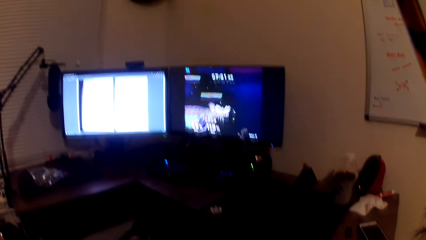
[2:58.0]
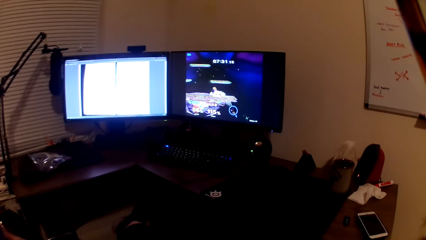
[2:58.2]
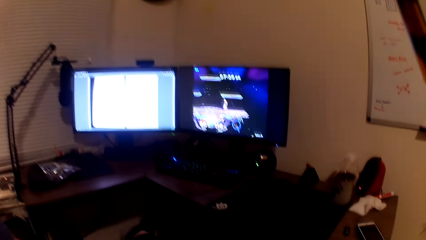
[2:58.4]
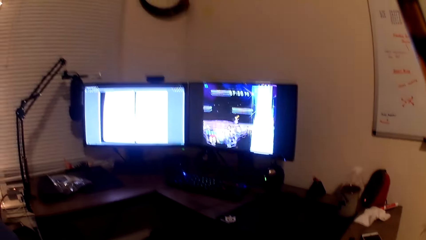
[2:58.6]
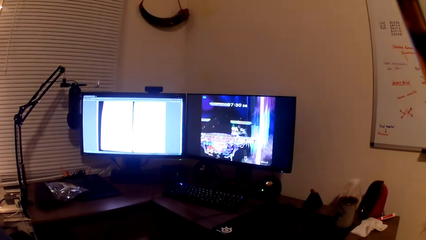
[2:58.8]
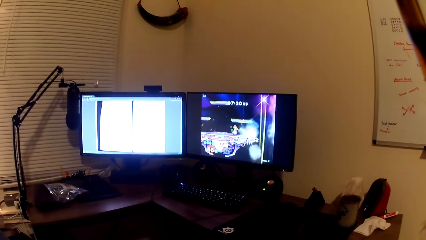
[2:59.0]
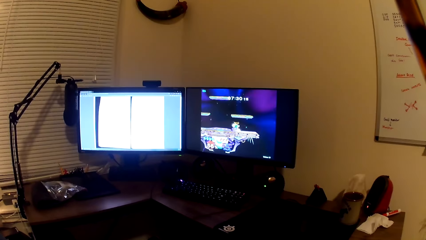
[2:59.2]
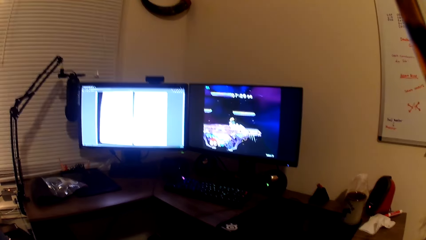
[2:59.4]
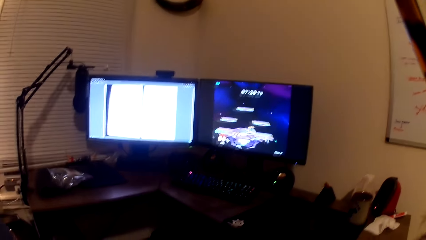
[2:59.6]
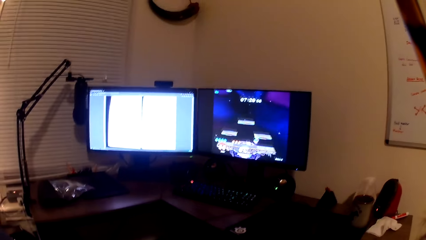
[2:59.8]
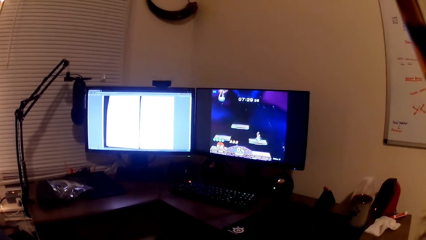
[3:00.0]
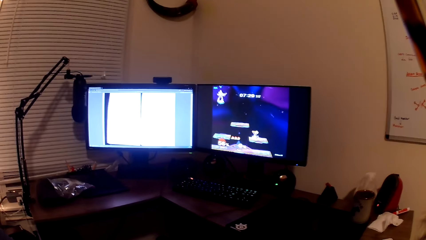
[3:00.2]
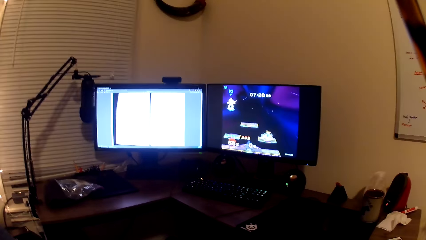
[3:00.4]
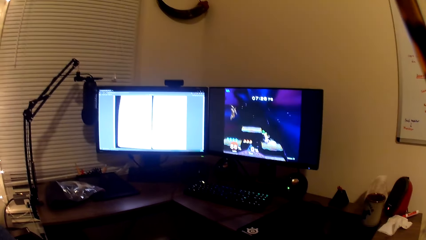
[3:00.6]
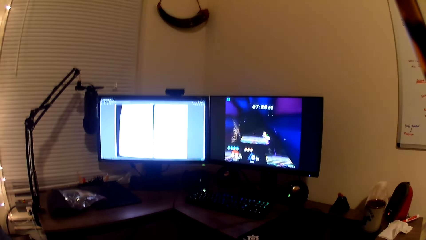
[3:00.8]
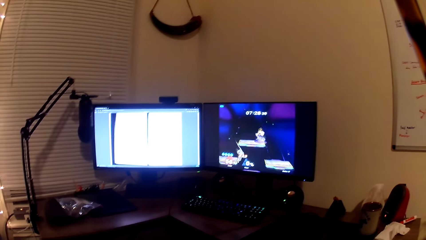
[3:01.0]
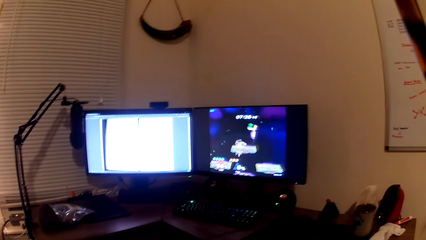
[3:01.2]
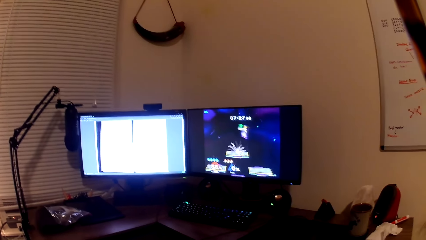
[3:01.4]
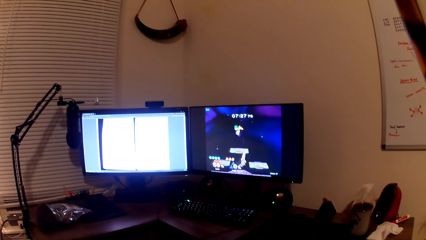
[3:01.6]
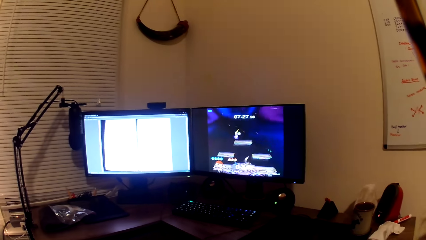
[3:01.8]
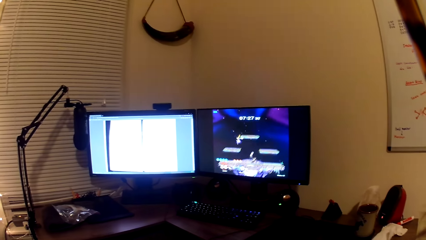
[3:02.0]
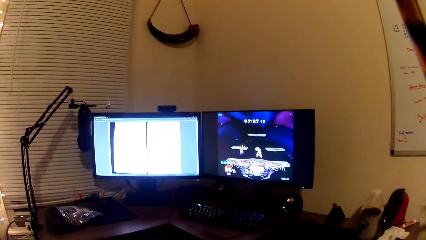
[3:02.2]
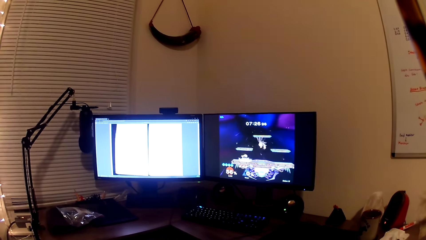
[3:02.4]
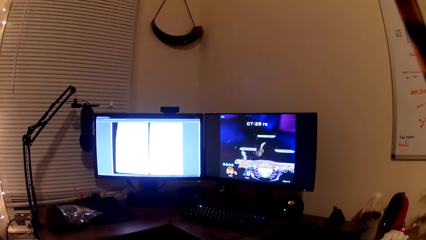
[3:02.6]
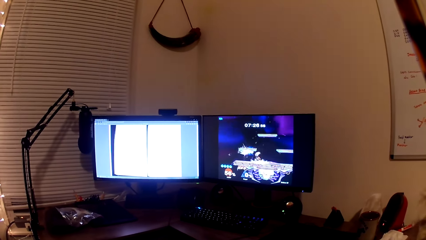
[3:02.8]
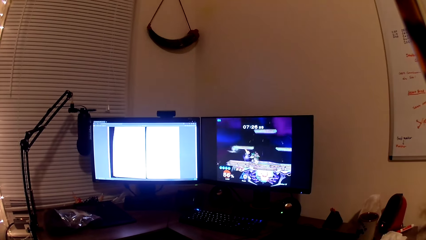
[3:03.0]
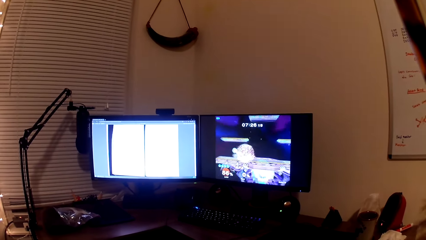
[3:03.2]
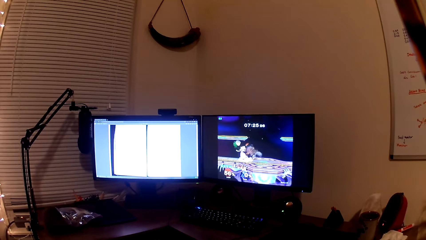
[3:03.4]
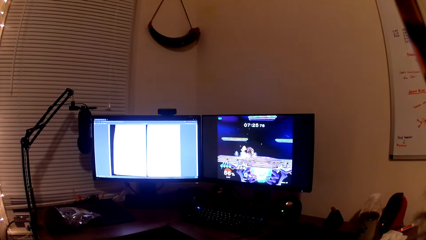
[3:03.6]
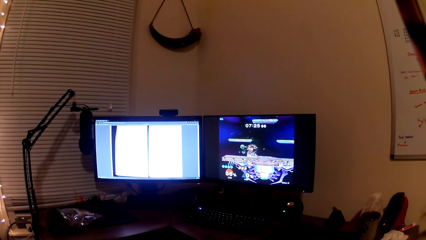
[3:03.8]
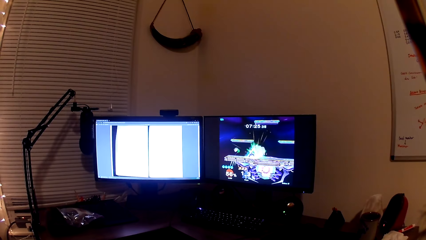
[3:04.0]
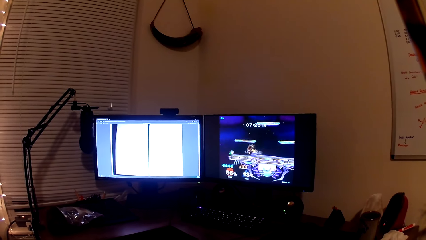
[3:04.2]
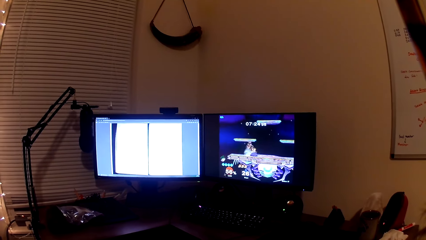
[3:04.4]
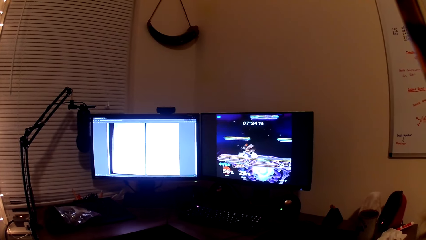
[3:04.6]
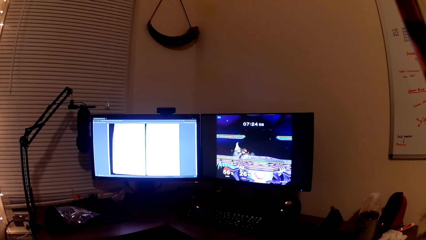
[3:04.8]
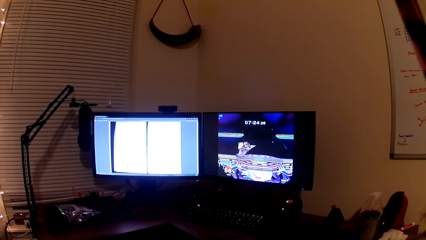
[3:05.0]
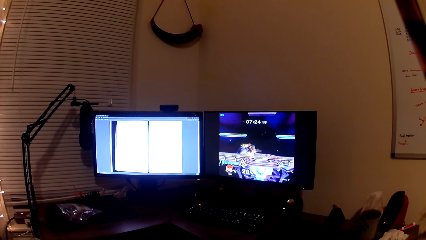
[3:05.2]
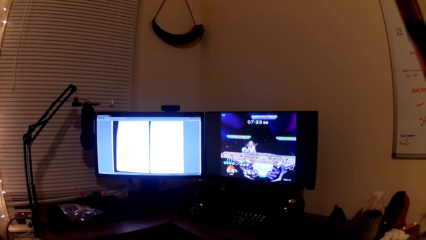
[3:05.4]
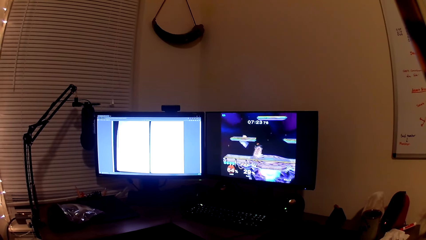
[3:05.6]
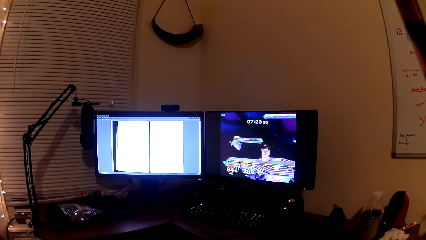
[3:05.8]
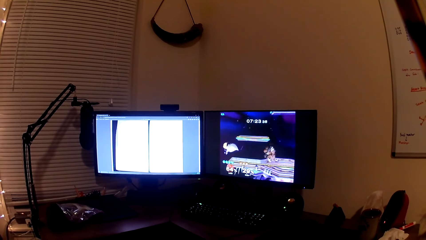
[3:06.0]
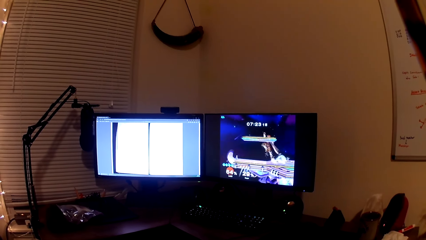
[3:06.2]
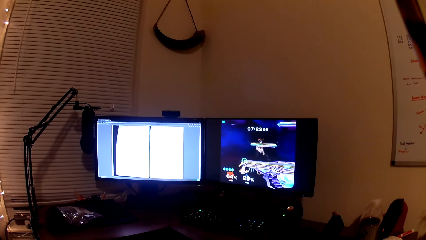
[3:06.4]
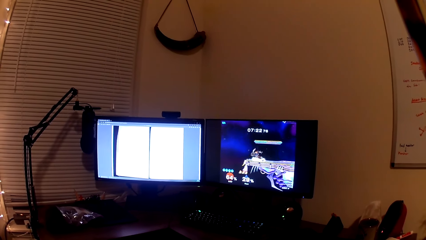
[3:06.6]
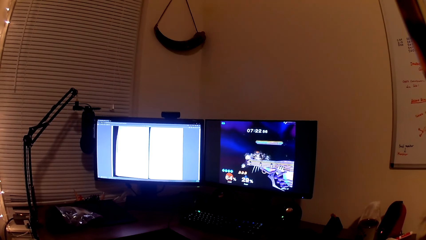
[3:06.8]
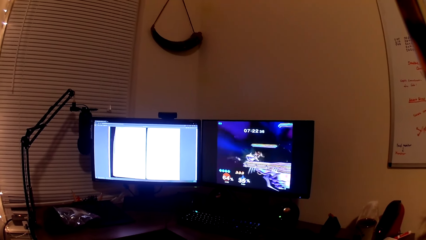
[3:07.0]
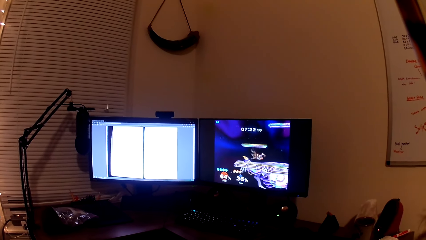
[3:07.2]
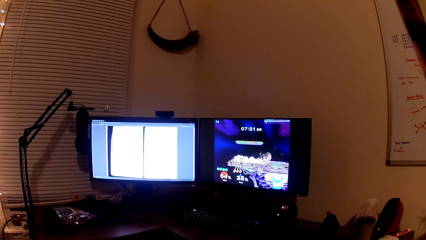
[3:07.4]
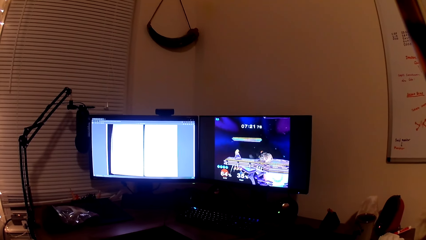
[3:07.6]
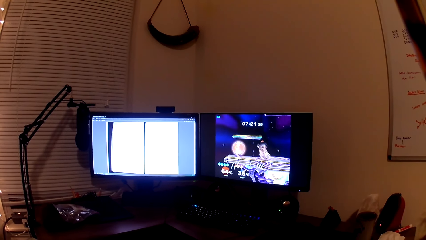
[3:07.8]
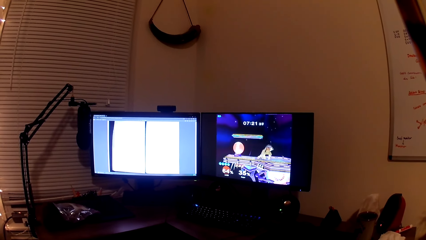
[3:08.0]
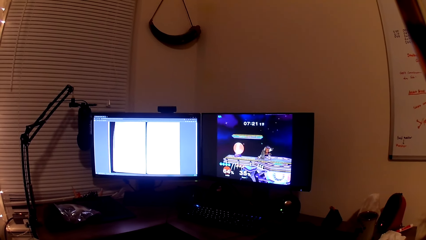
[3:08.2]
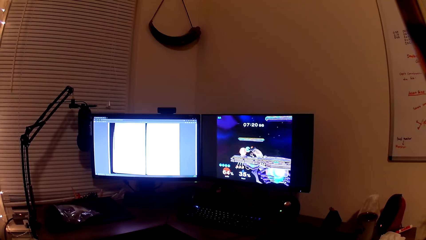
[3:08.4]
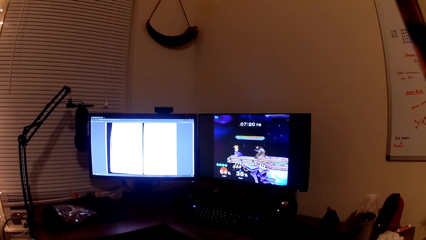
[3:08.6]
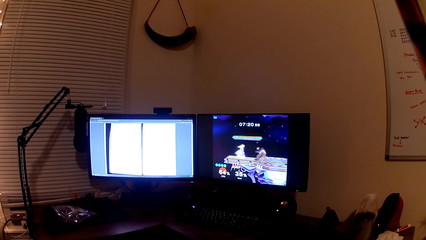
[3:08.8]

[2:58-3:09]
The camera wearer interacts with a man. They converse with the man. They play the computer game.

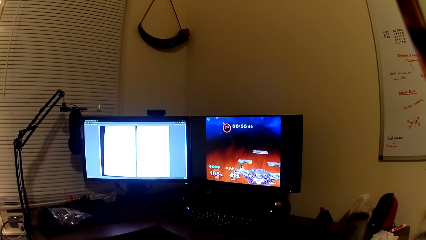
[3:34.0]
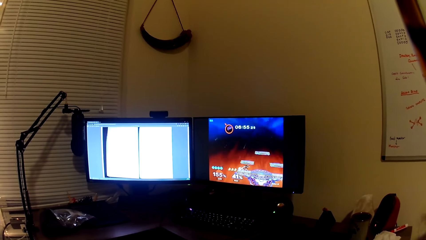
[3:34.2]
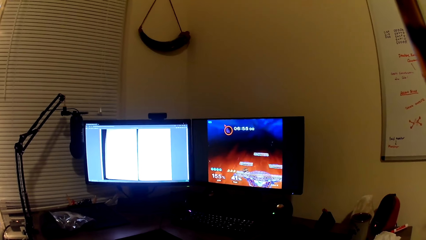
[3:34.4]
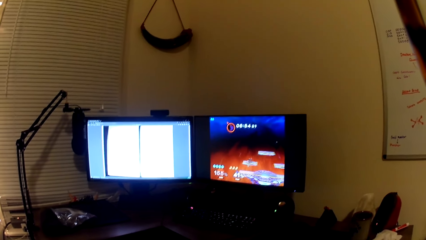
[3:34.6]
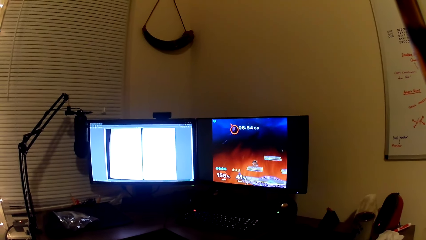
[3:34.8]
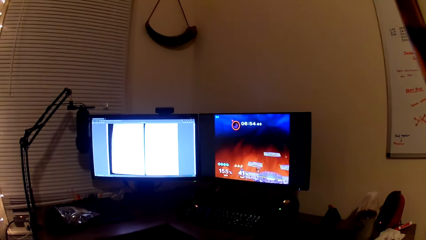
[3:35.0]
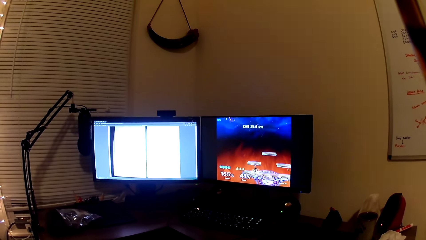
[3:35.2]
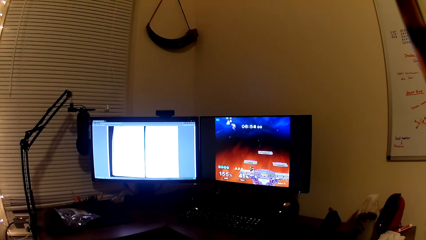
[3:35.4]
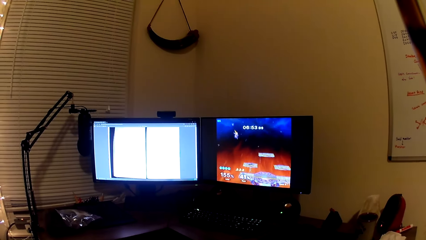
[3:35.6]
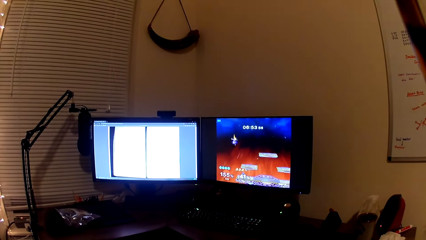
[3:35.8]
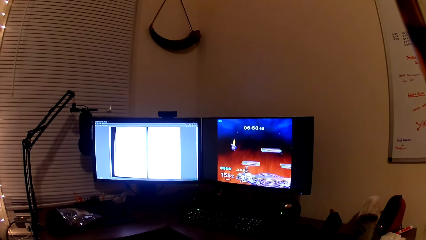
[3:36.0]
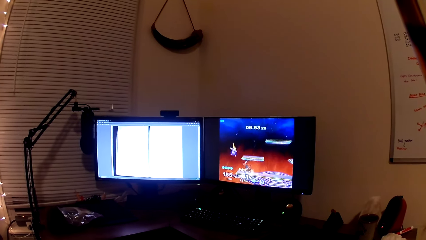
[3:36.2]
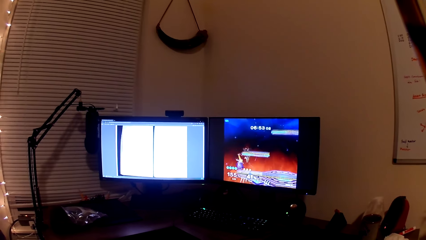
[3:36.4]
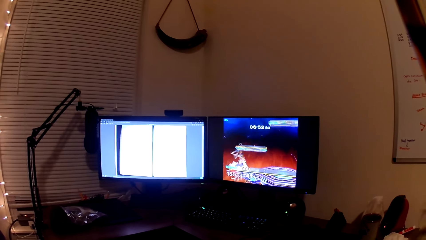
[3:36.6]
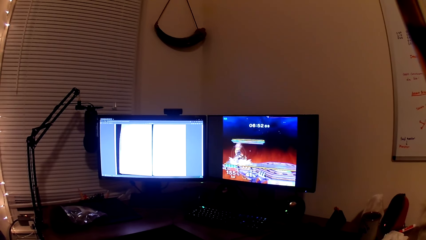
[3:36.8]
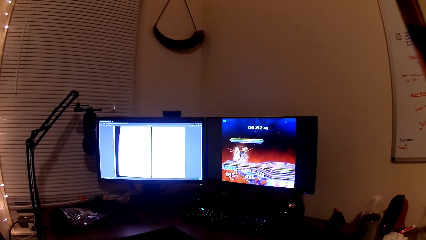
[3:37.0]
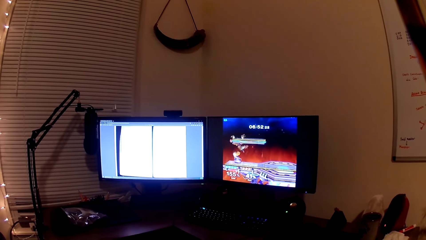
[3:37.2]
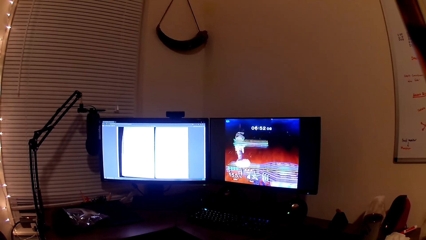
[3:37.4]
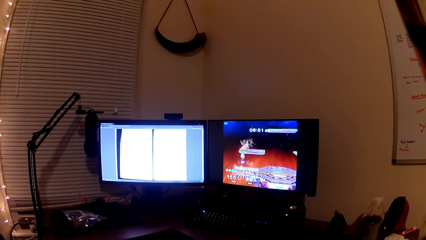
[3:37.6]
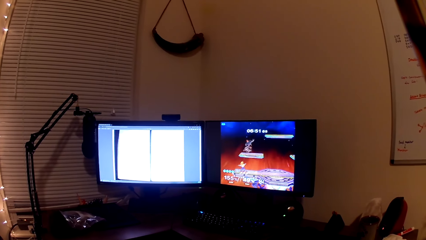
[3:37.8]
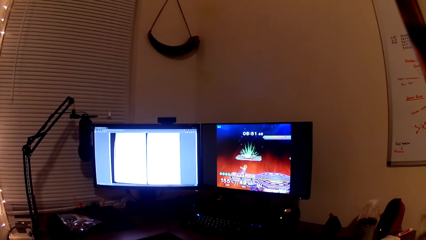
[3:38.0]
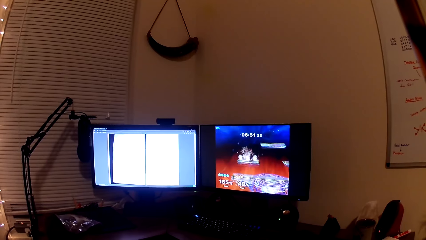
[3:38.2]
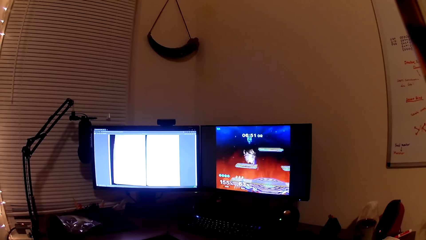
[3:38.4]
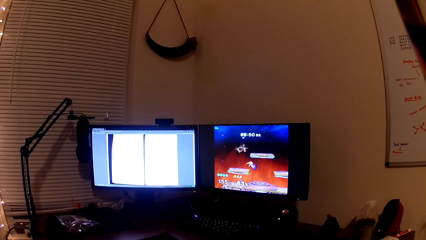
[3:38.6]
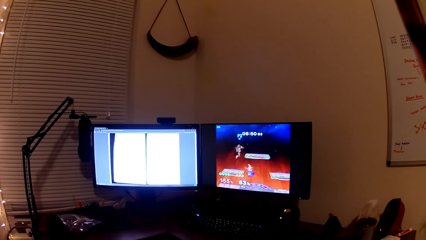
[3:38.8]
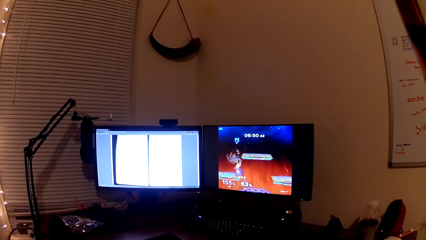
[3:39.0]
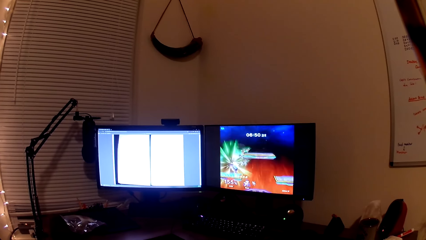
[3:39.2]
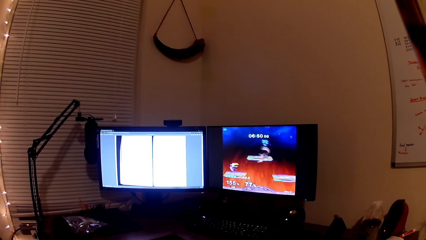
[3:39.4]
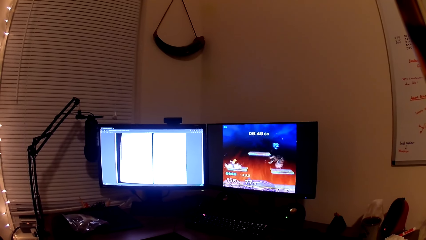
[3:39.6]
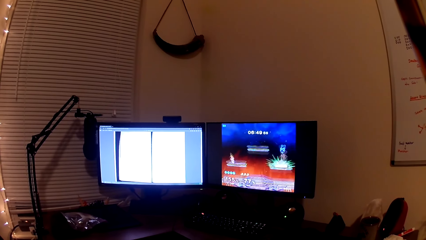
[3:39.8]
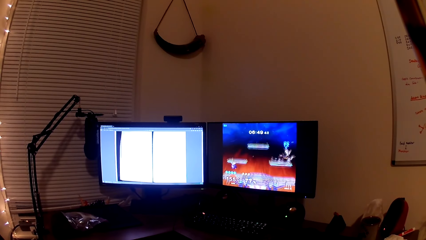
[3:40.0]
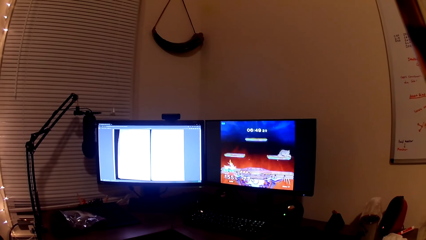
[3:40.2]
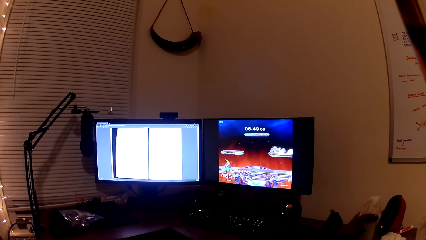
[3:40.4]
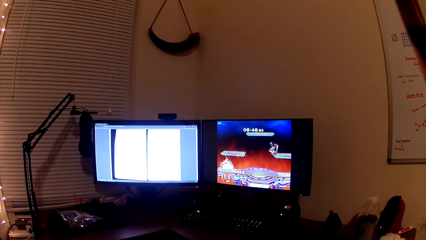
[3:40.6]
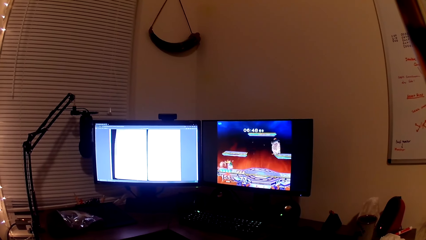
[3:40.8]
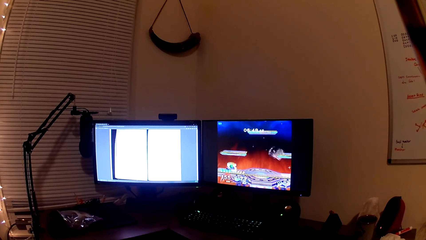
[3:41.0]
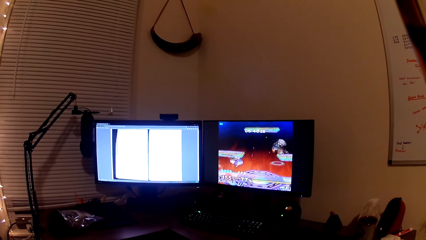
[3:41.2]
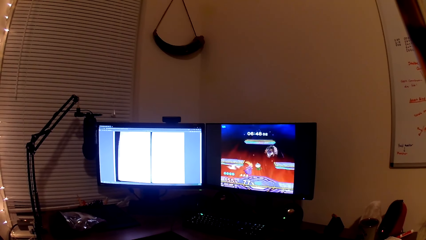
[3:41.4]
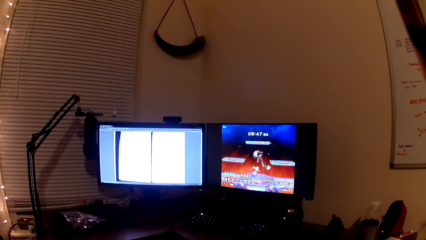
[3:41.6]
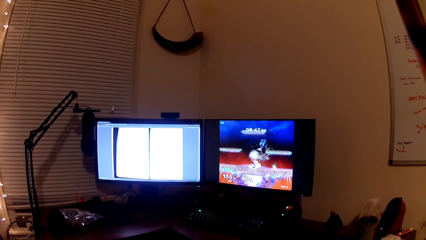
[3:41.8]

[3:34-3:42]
The camera wearer converses with a man. They play the computer game.
